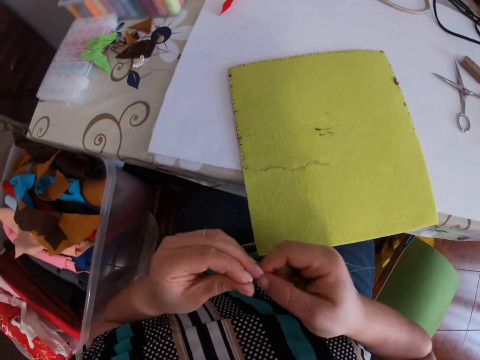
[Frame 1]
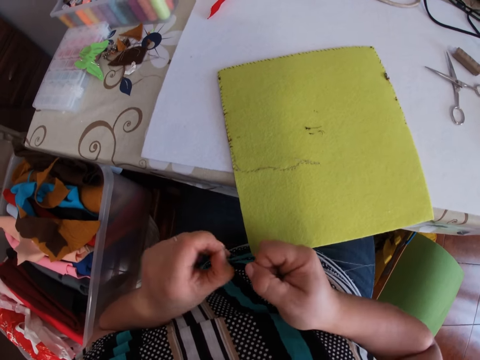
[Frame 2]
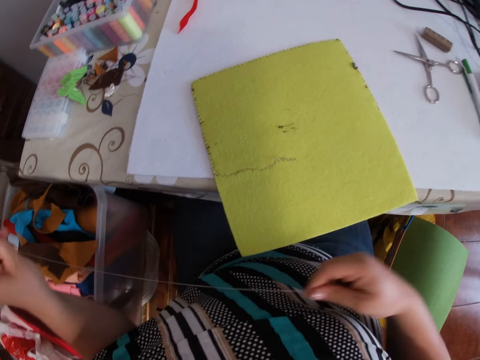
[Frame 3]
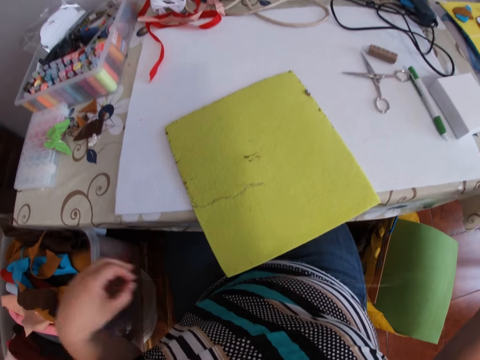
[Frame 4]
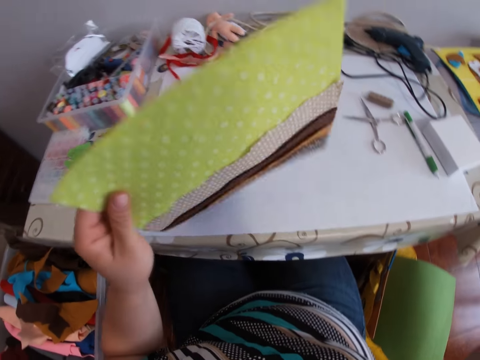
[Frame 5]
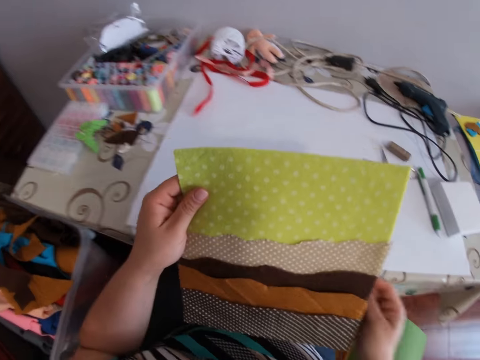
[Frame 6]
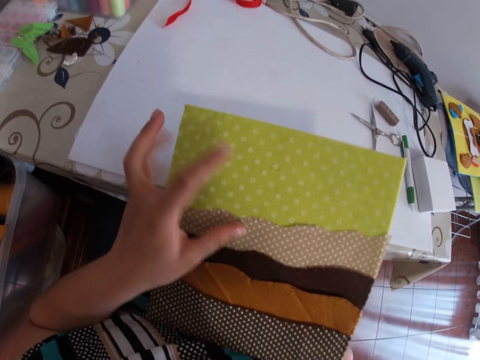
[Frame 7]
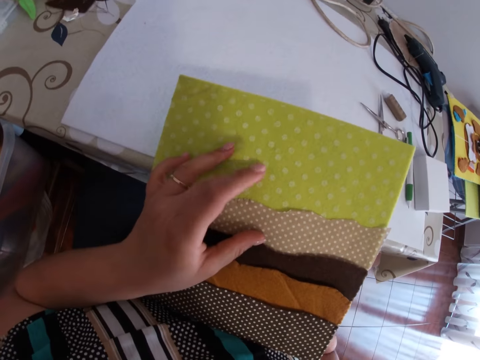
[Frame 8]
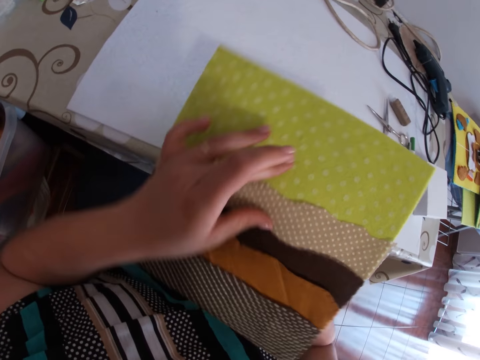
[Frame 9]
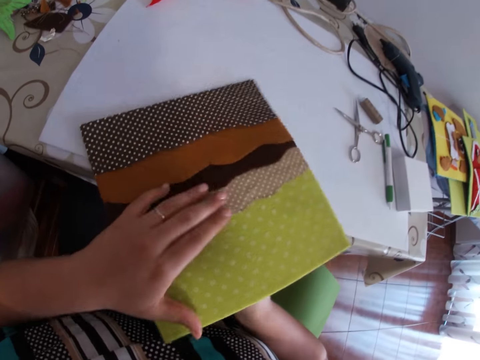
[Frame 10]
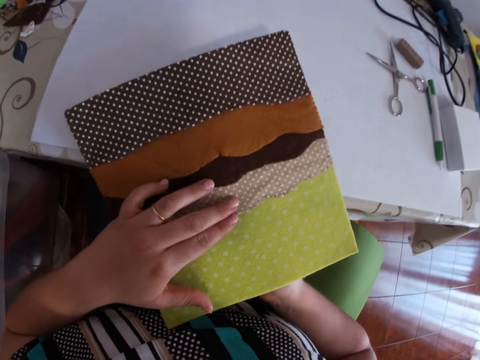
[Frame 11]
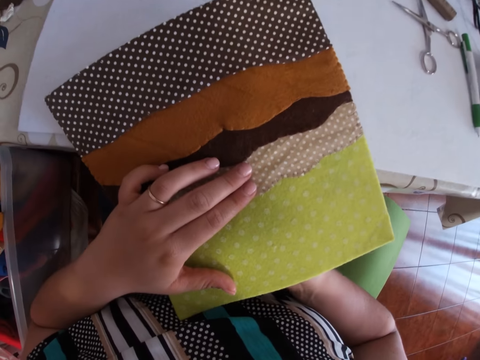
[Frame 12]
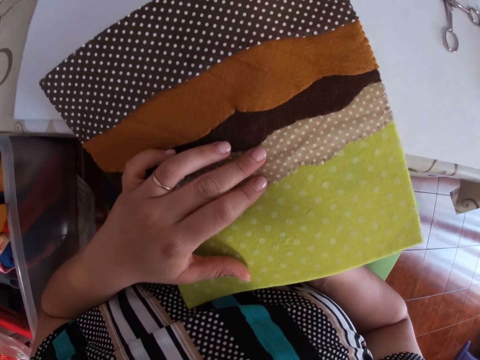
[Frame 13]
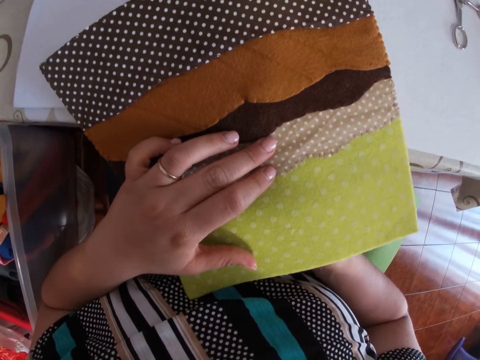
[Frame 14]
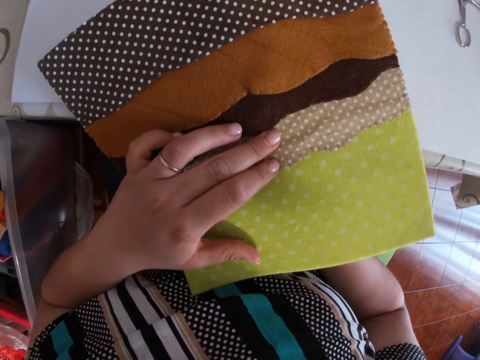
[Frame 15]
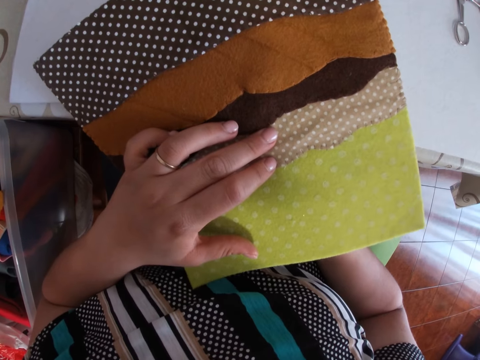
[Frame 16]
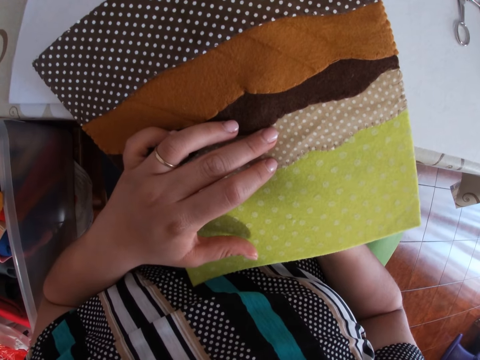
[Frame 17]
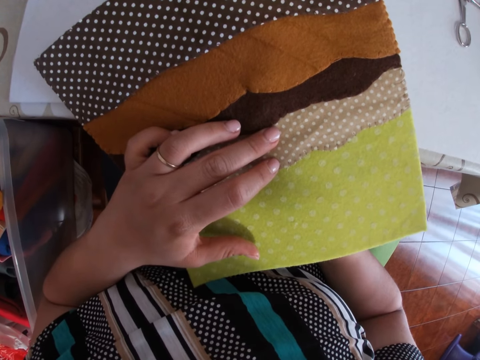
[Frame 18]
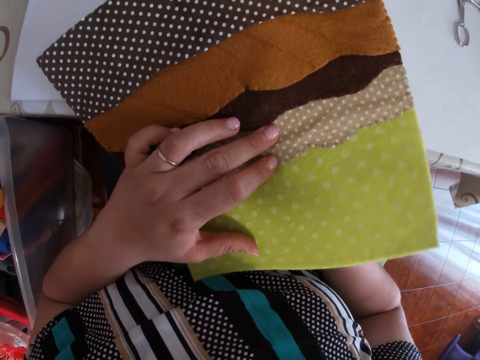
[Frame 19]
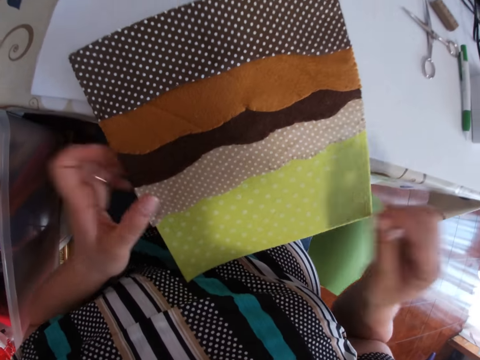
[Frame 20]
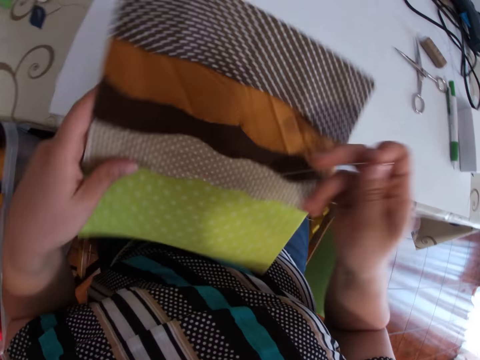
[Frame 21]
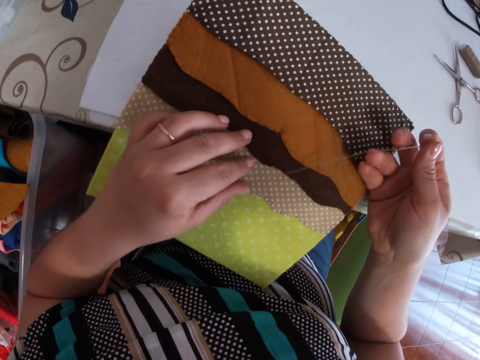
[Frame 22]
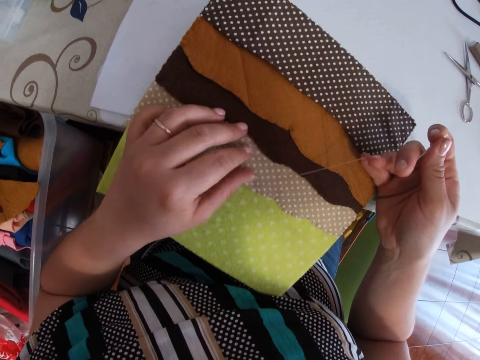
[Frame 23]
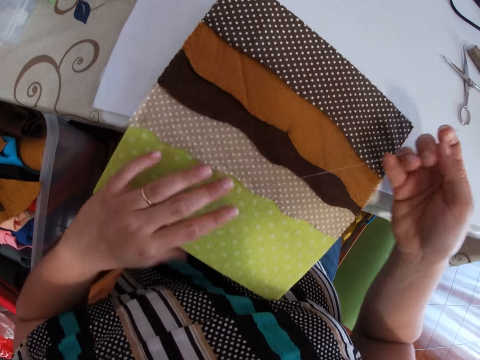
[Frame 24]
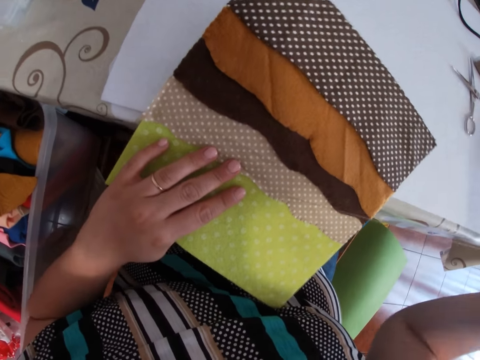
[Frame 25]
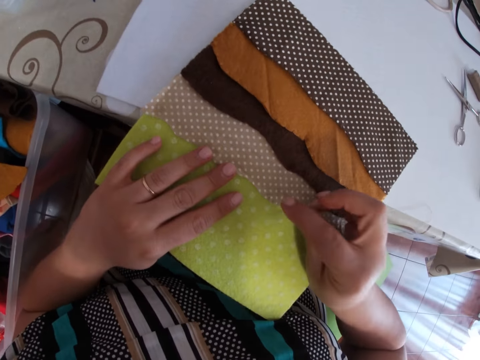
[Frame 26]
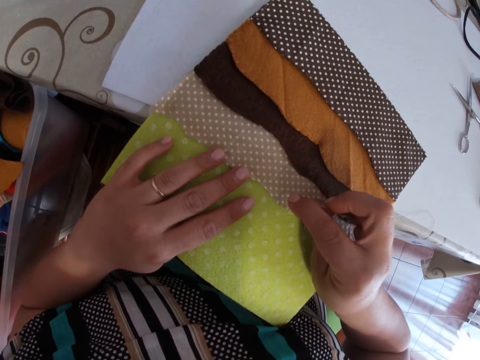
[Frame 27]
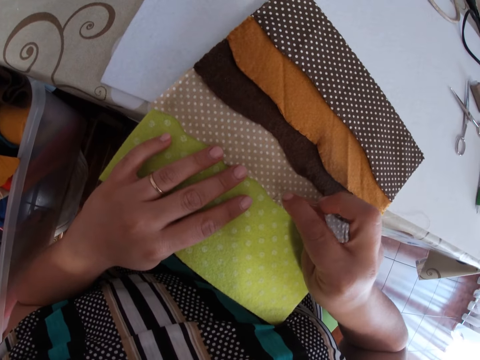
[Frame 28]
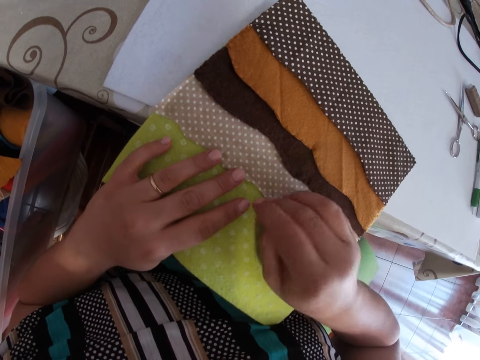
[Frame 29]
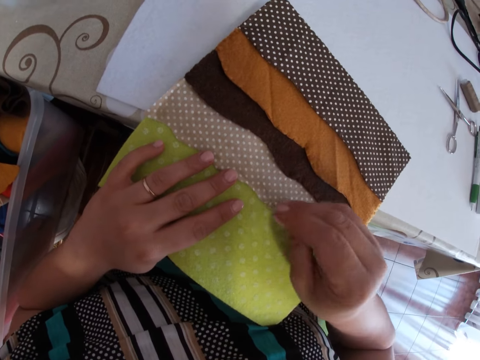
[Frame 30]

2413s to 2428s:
The camera wearer tightens the thread with both hands. They pull the thread. They put the thread on the lap. They pick up the fabric or mat with the left hand. They put the mat on the right hand. They turn the mat. They place the fabric on the table with both hands. They look at the mat. They turn the mat. They sew the fabric with the needle and thread with both hands. They touch the mat.

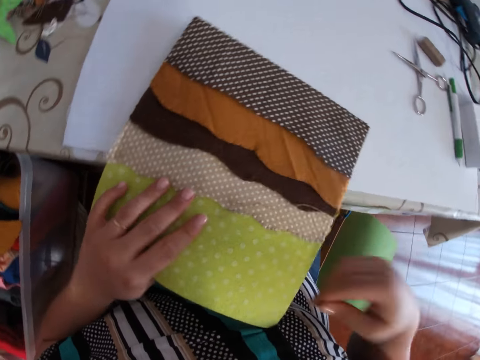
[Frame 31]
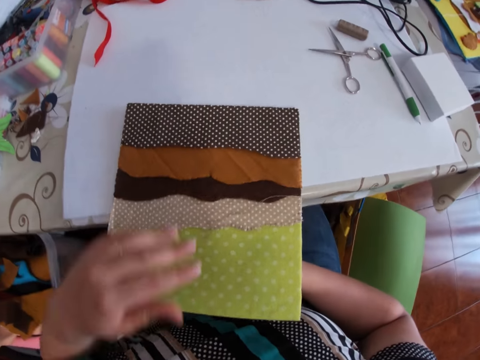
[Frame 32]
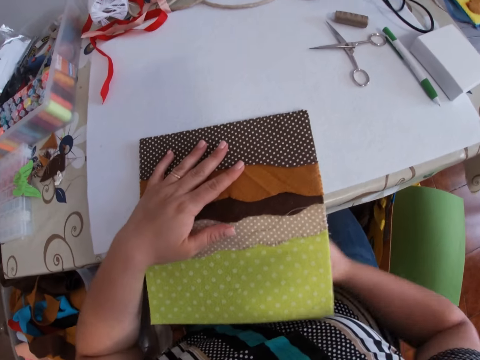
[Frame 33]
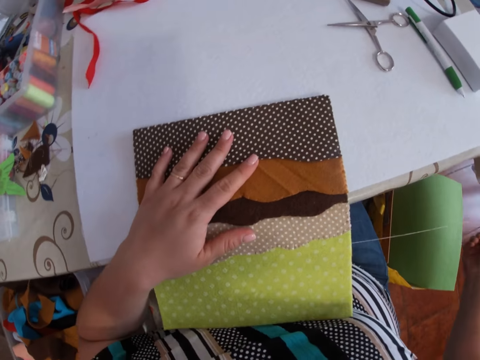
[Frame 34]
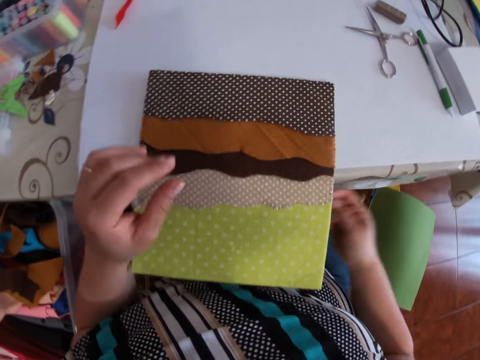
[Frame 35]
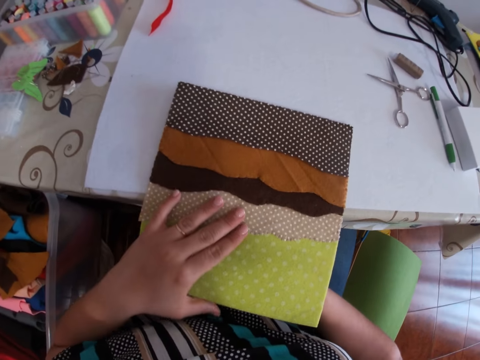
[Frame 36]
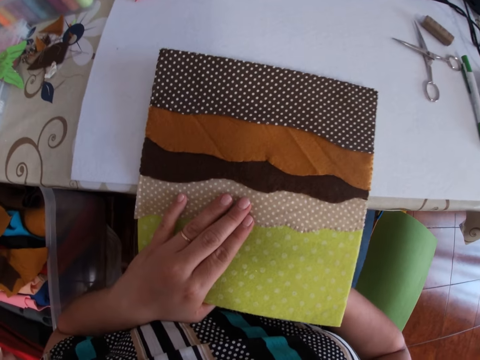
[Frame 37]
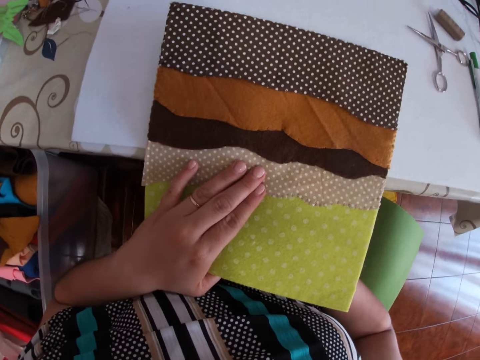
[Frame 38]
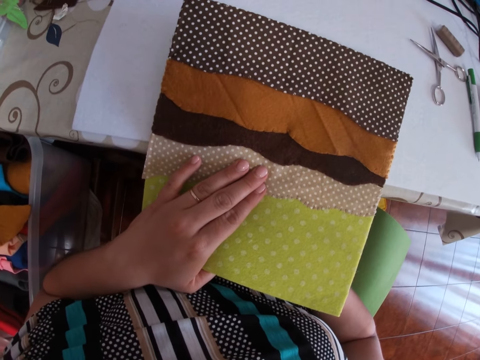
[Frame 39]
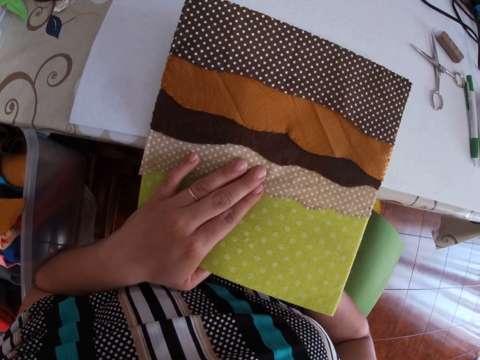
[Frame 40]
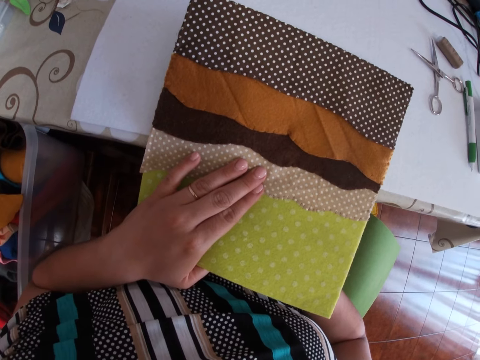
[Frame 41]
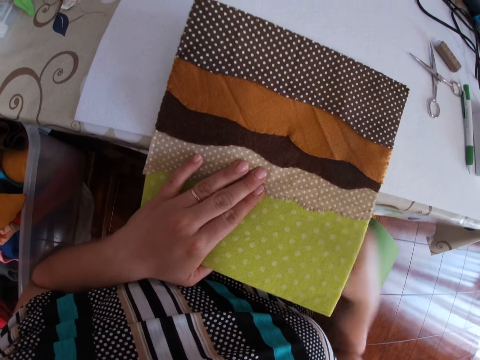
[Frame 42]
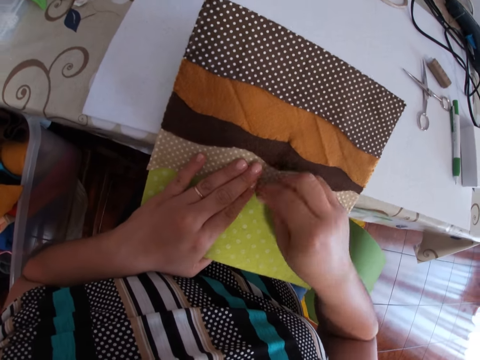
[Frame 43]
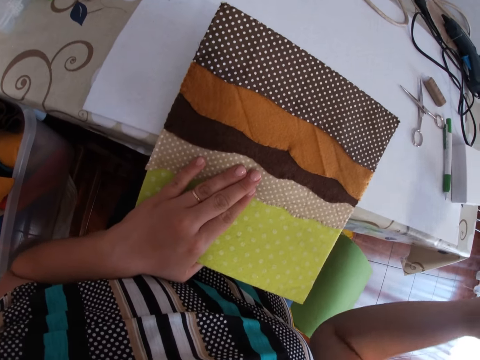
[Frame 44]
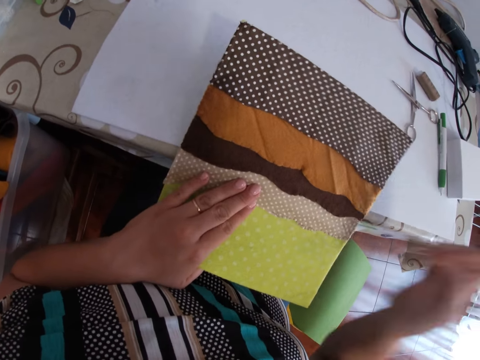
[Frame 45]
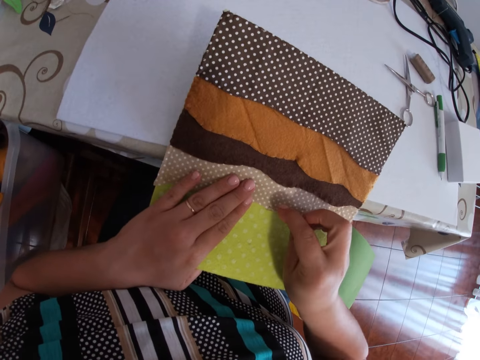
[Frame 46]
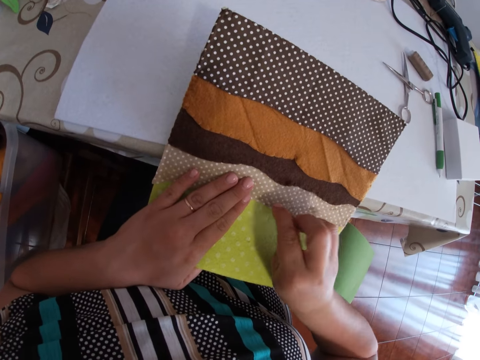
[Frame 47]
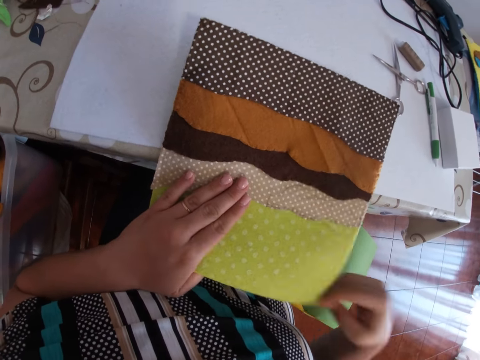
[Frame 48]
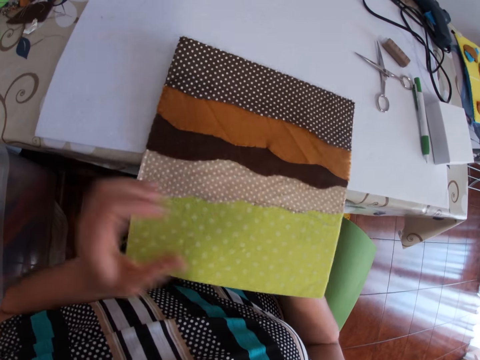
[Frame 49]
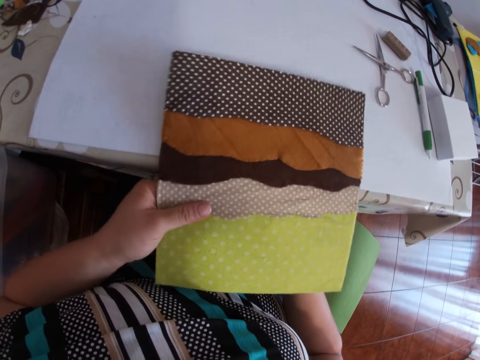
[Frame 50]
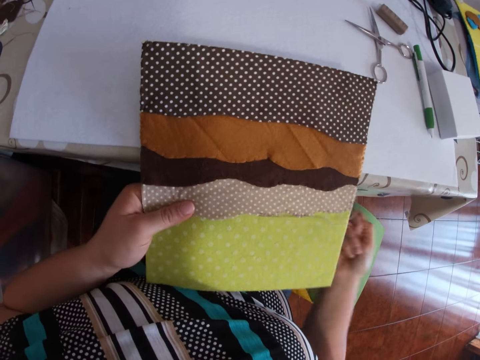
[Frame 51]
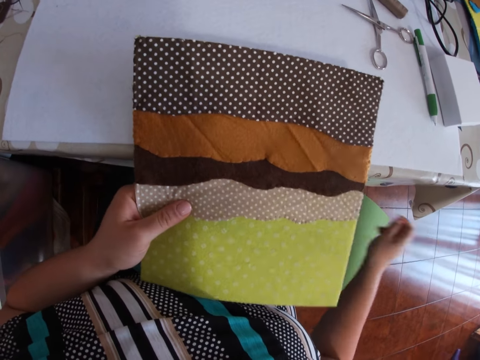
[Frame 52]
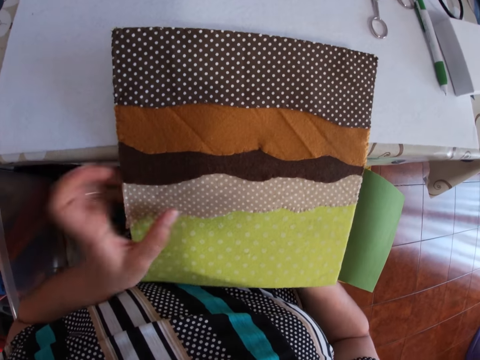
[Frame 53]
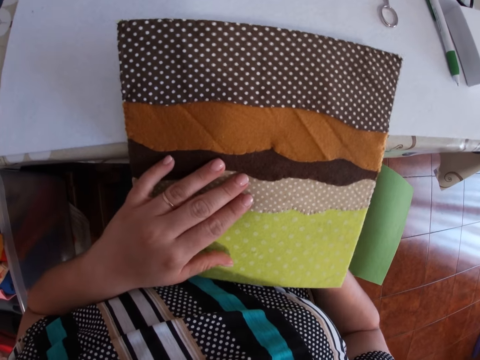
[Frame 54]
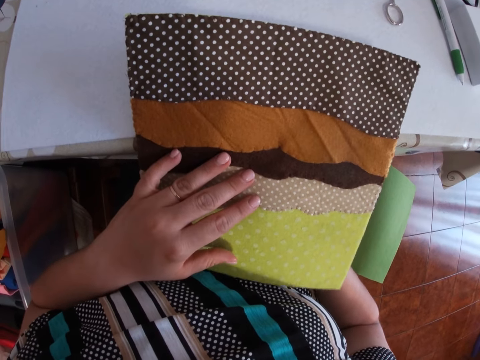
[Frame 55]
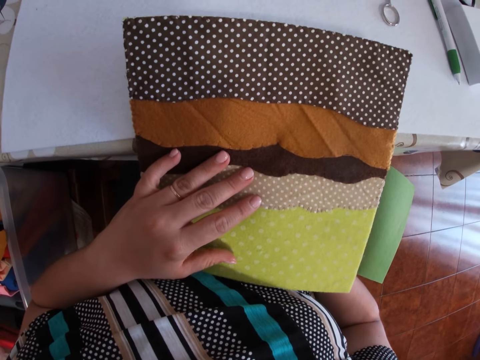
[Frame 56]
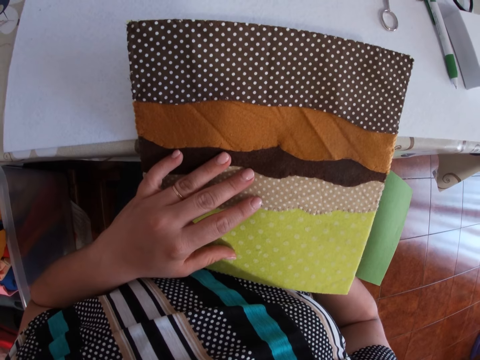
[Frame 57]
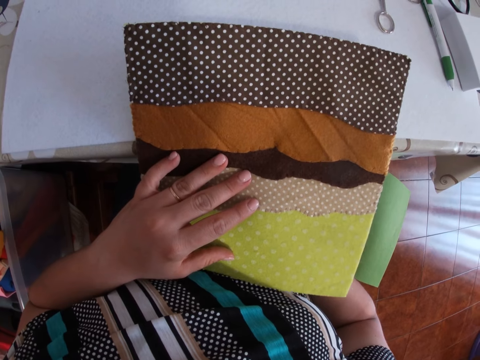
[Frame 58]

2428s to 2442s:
The camera wearer touches the mat. They touch the mat again. They stitch the mat. They touch the mat. They stitch the mat. They touch the mat. They stitch the mat.
